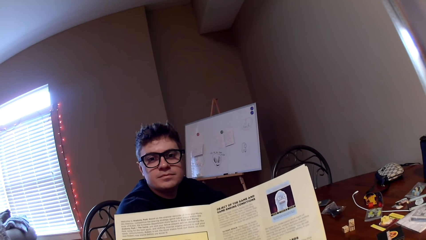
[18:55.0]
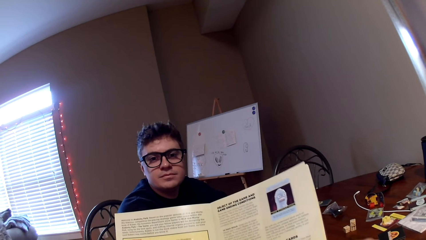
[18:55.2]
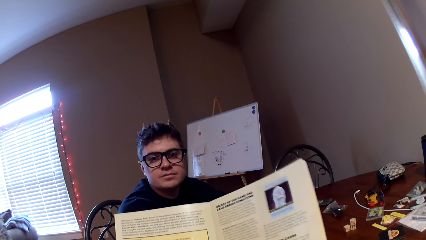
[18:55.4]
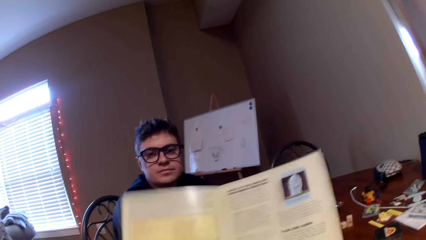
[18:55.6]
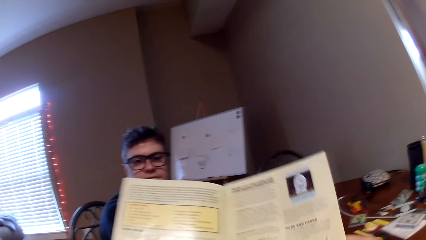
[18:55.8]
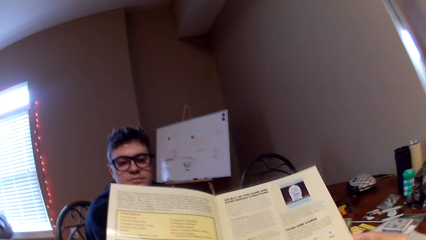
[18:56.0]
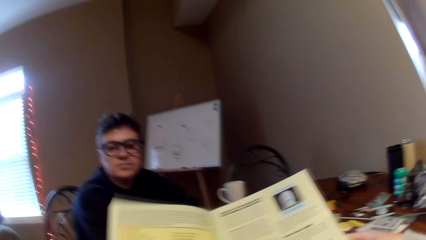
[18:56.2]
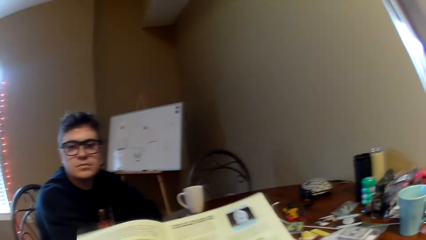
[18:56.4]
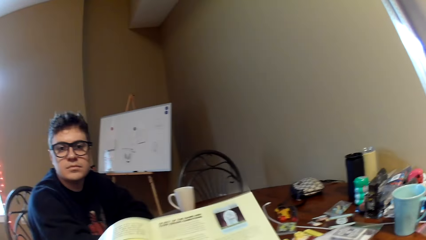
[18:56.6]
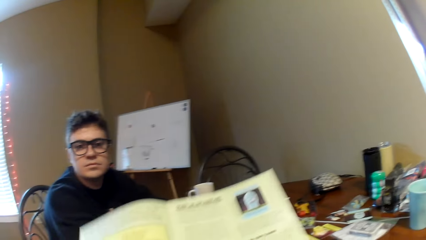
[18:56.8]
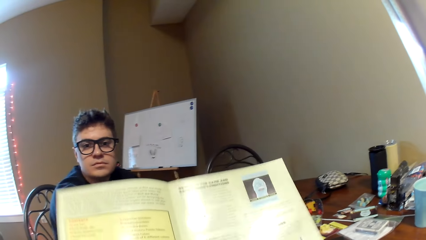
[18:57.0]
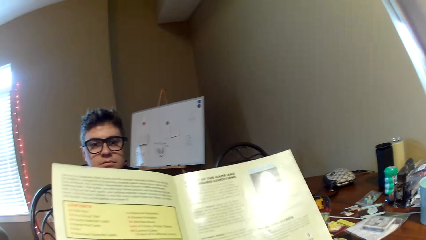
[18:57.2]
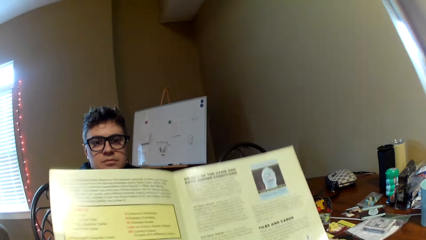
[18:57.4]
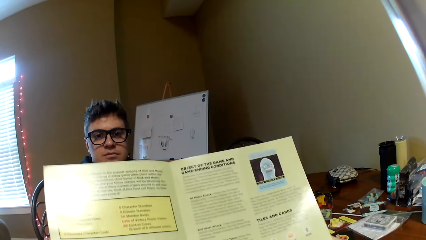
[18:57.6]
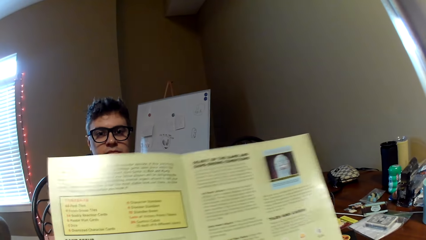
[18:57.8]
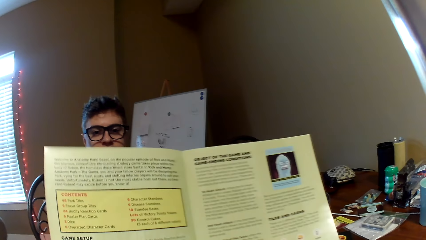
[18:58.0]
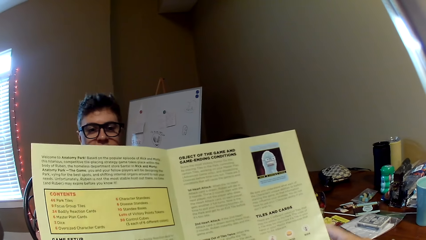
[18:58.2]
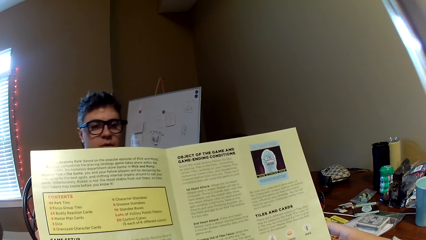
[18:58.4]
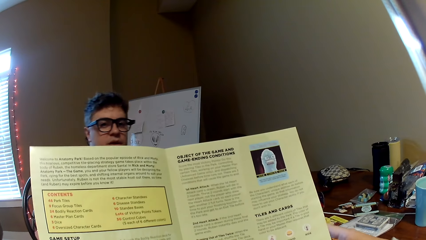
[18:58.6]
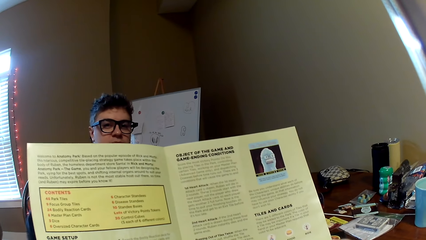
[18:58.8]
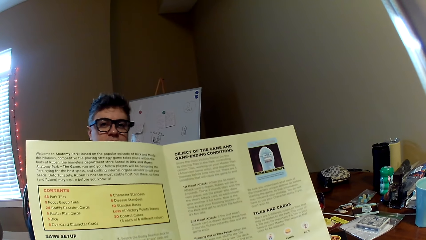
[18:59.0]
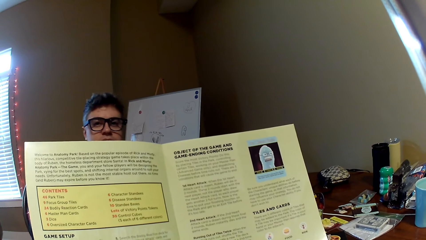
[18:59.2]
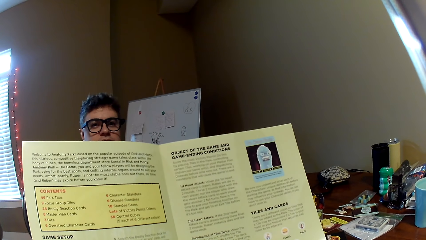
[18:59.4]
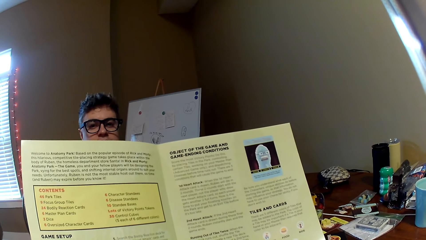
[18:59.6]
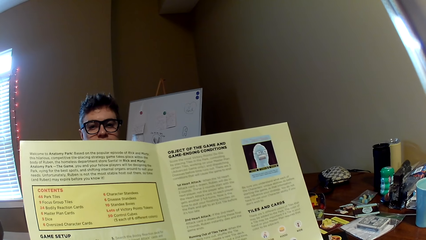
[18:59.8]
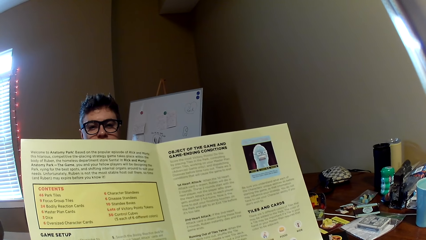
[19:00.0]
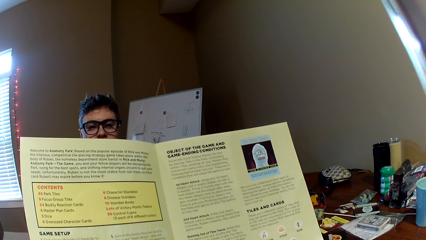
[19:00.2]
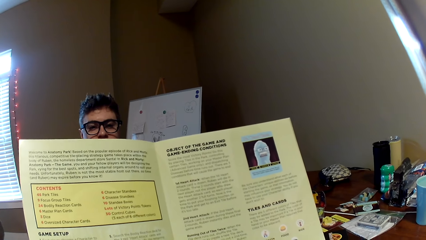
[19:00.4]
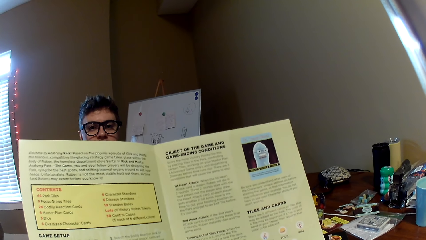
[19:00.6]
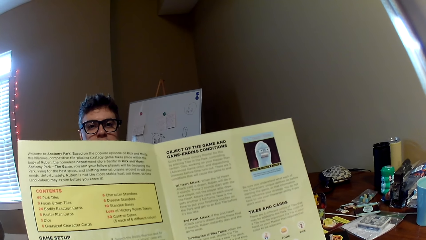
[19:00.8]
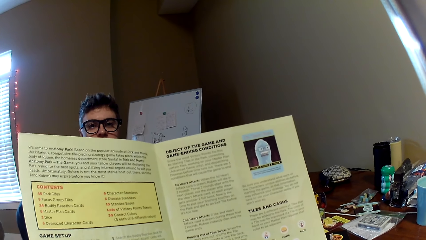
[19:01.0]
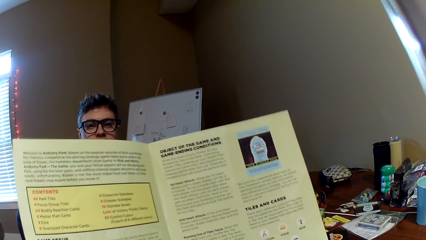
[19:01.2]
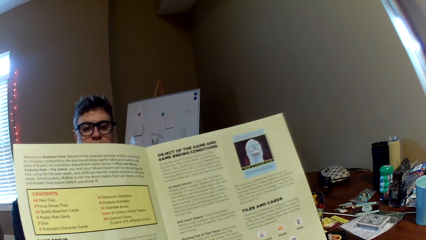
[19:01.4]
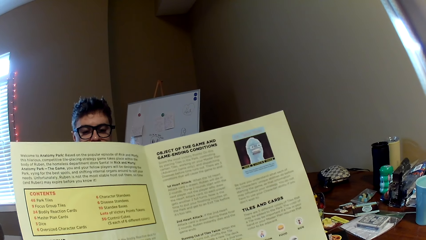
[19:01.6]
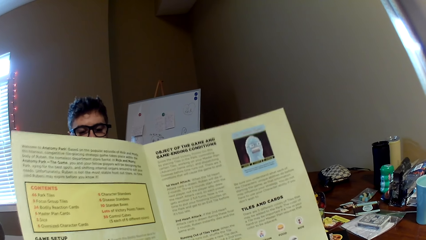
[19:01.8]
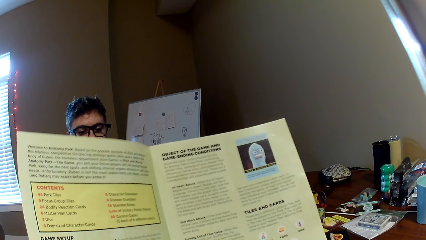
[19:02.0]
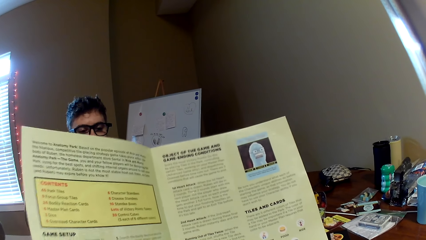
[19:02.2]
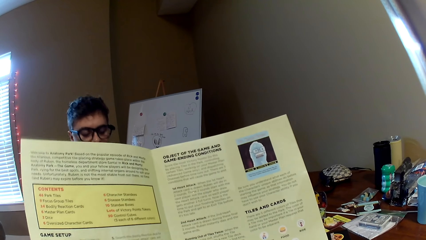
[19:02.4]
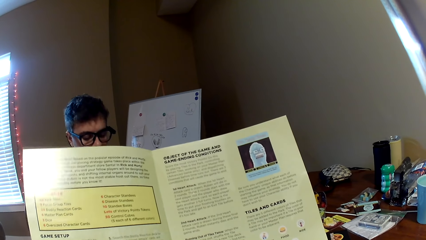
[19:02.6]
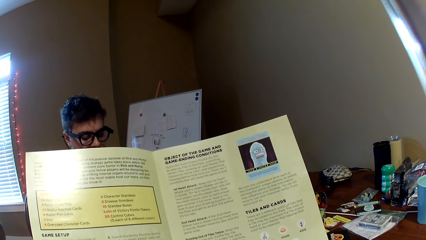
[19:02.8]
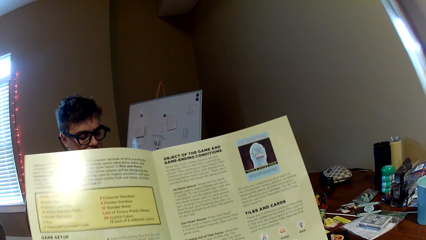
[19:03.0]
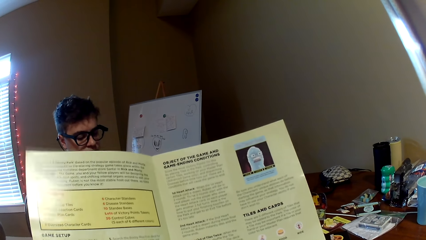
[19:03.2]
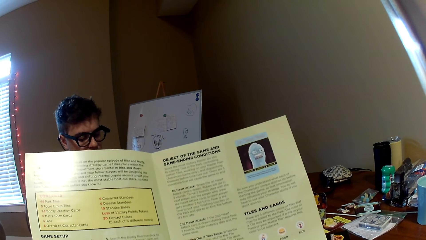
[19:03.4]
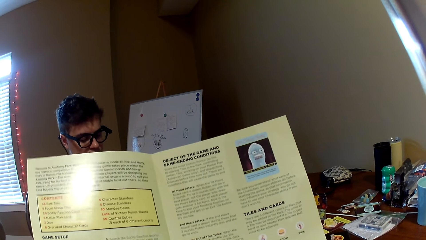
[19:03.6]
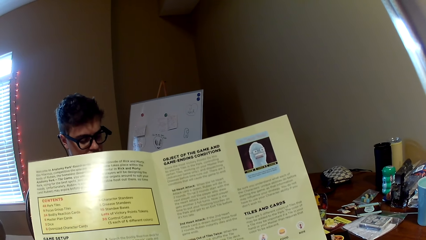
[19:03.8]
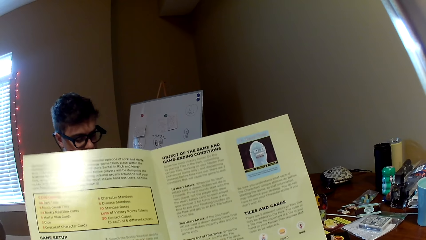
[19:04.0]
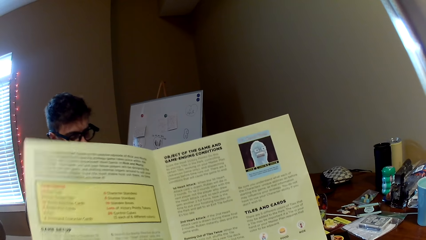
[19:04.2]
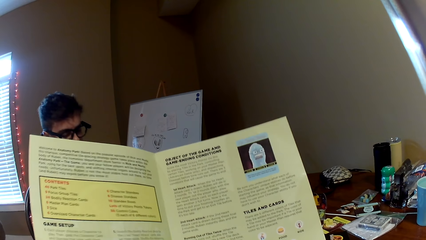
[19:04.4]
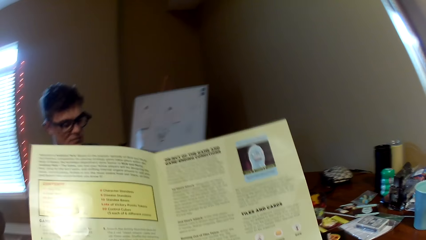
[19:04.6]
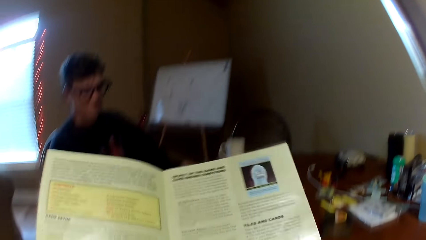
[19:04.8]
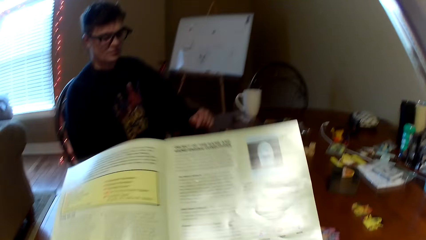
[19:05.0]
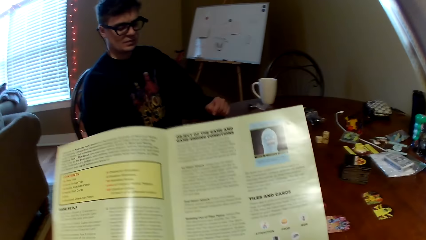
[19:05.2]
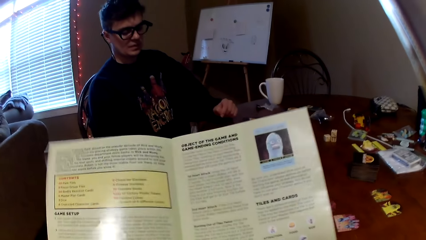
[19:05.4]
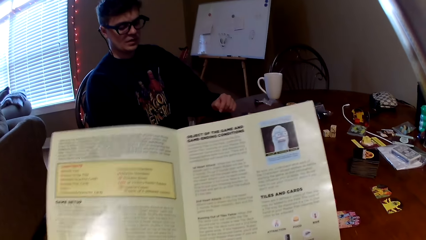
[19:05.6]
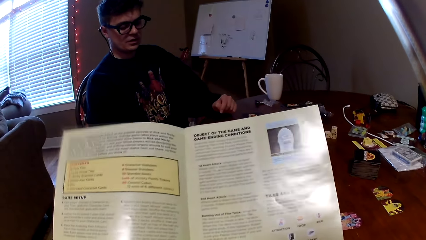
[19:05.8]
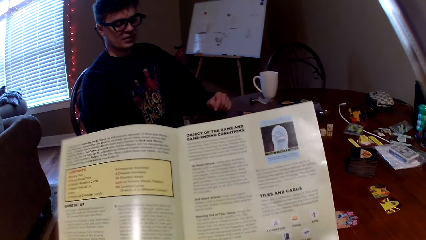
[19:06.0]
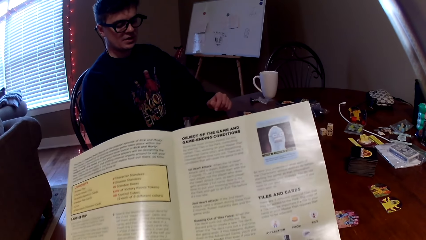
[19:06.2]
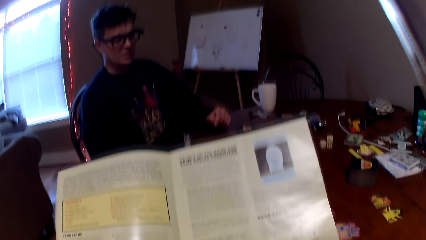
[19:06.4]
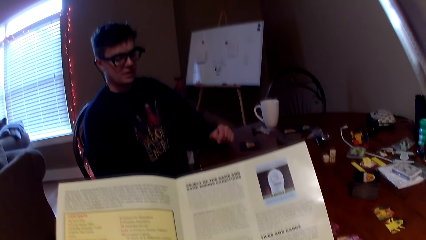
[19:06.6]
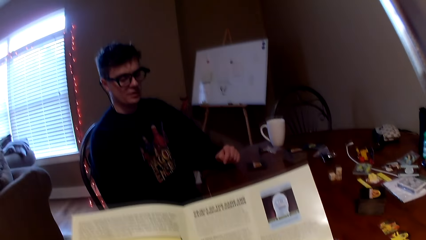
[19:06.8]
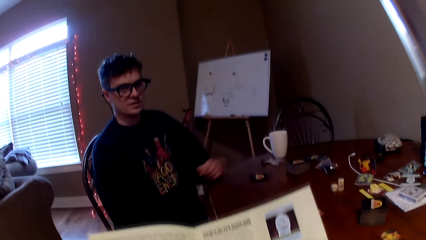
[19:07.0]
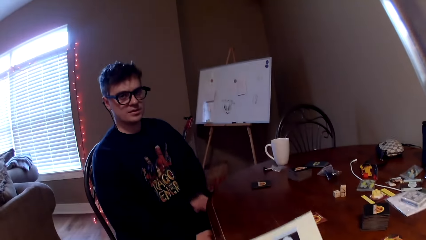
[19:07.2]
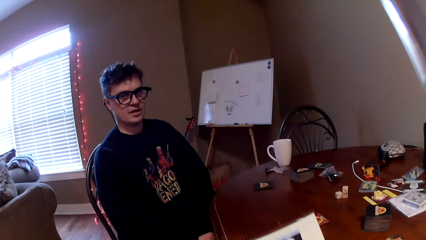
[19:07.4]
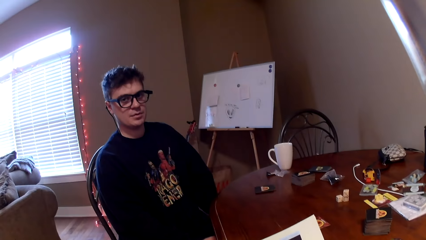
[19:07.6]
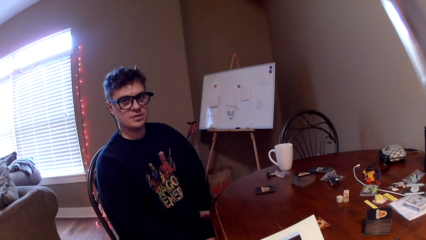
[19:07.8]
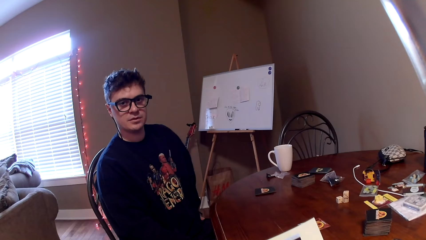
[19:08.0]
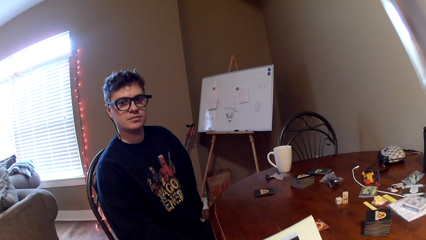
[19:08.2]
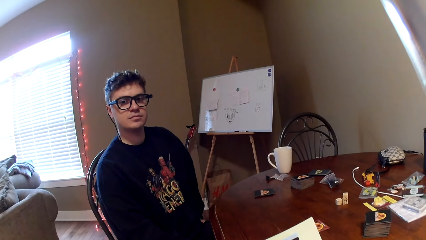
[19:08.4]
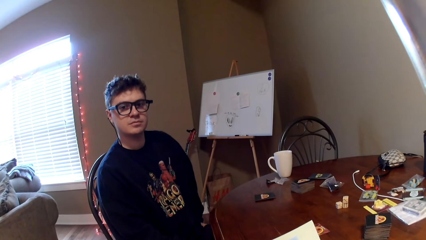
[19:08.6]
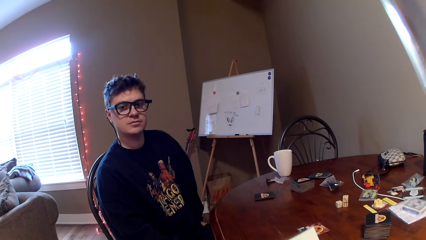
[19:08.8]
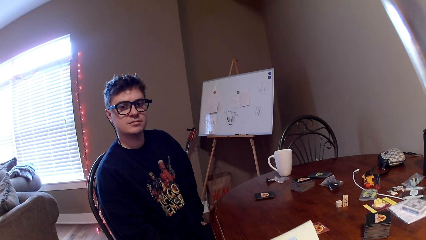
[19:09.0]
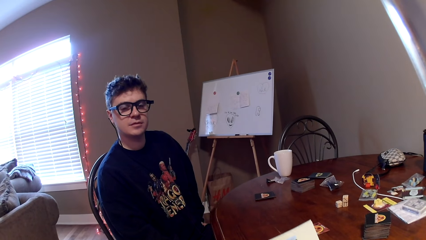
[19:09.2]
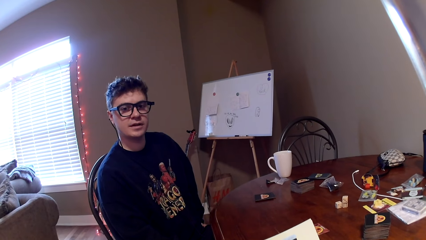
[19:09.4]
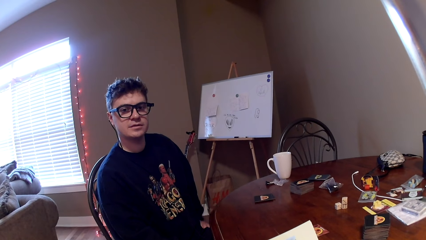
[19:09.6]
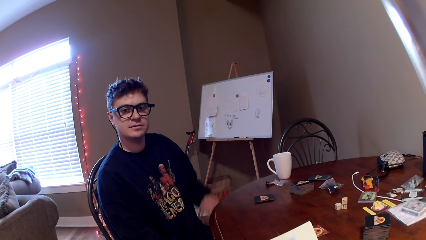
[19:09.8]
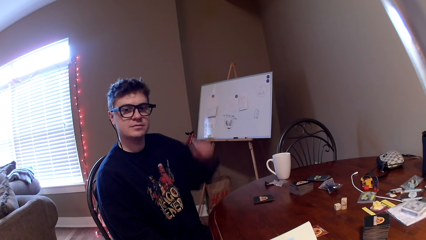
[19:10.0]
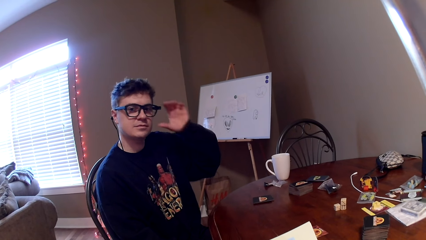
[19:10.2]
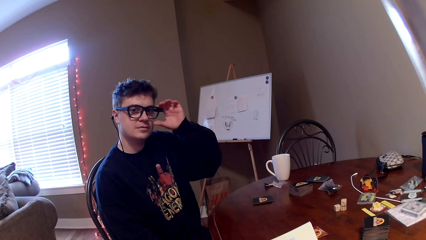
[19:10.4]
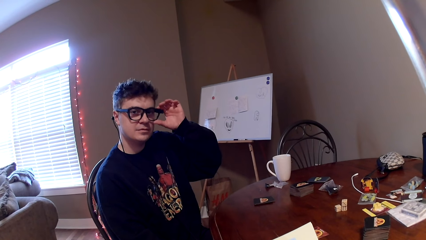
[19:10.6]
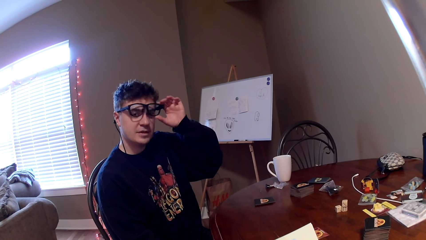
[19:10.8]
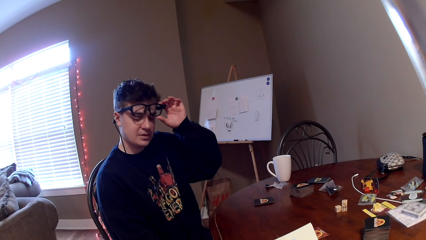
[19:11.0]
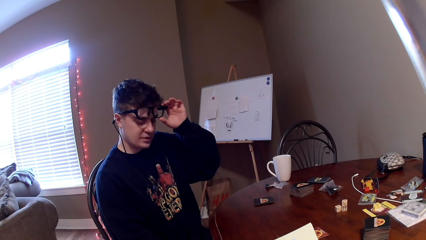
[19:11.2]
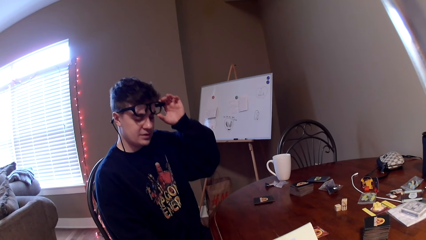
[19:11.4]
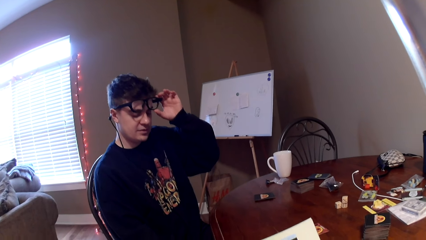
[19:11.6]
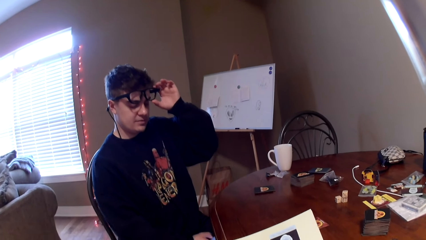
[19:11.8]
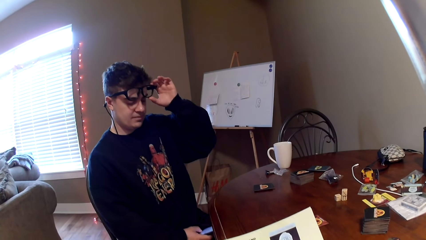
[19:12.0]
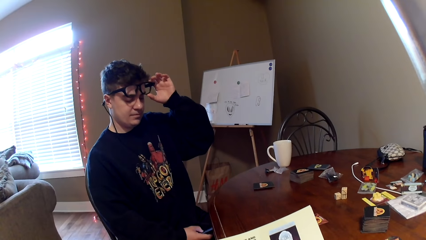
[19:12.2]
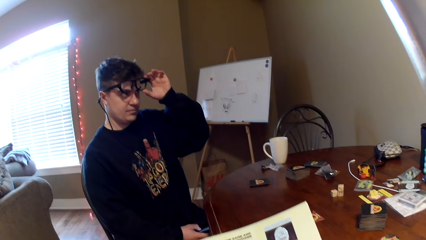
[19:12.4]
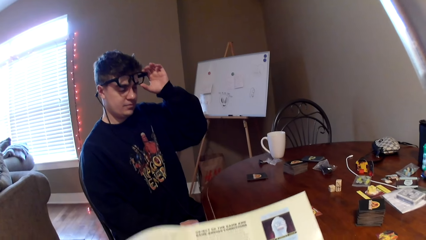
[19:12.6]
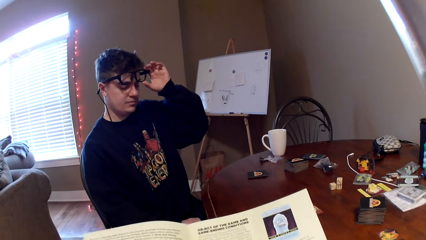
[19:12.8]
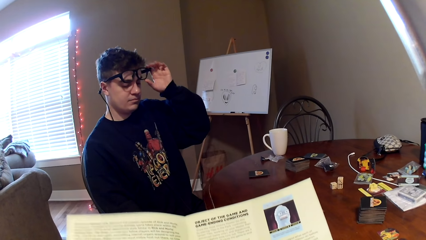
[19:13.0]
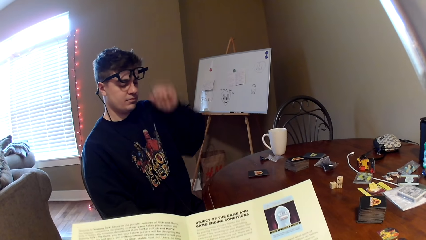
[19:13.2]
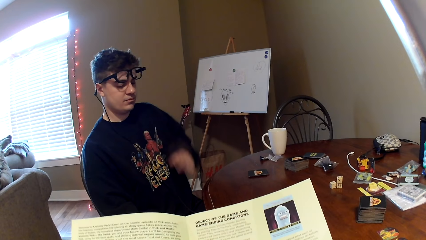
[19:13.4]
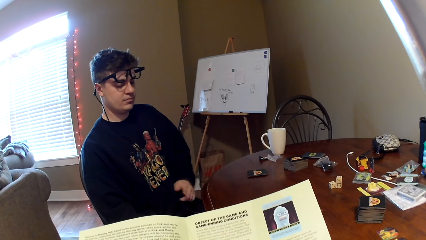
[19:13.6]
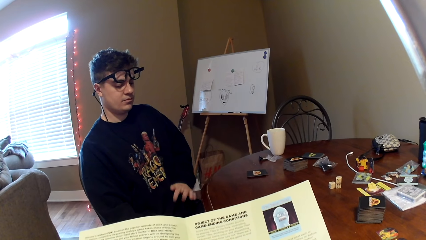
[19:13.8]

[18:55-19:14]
The camera wearer reads a magazine. They move the magazine. They read the magazine. A man converses with the camera wearer. The camera wearer reads the magazine. The man converses with the camera wearer. The man moves his hand from the table. He lifts his hand. He touches the sunglasses. He holds the sunglasses. He pushes the sunglasses. He converses with the camera wearer. The man drops the left hand.
